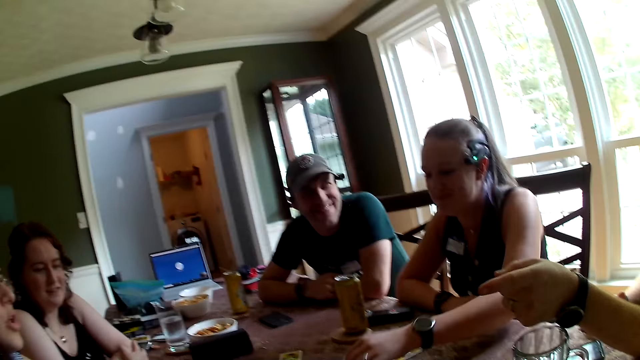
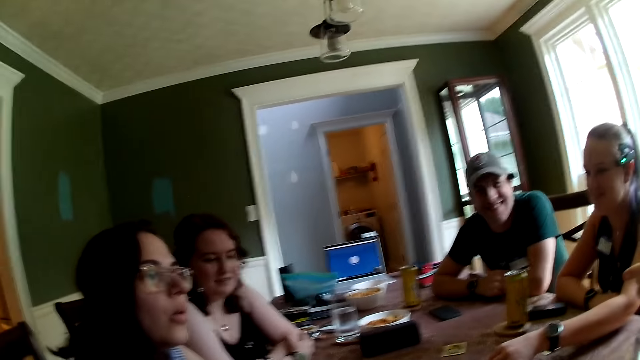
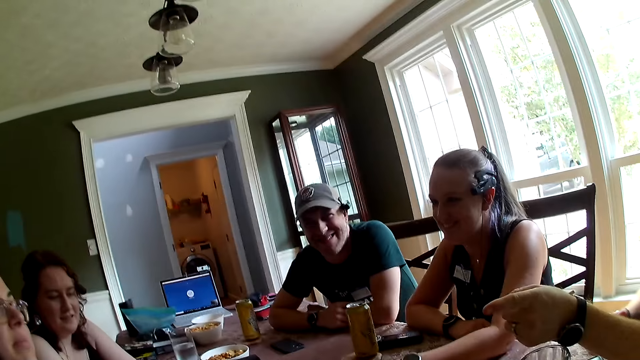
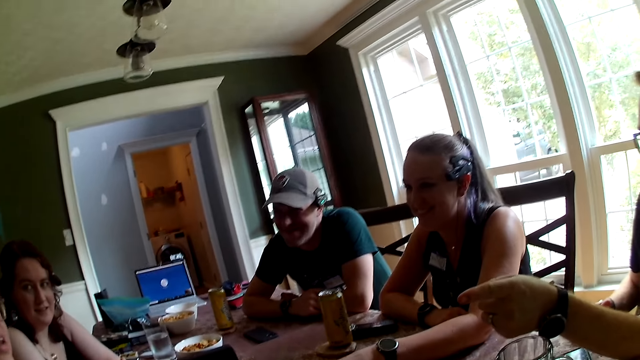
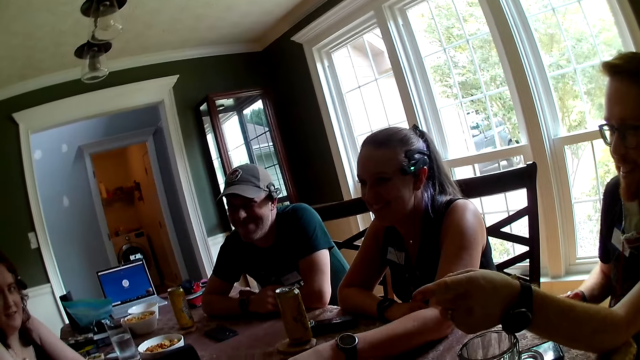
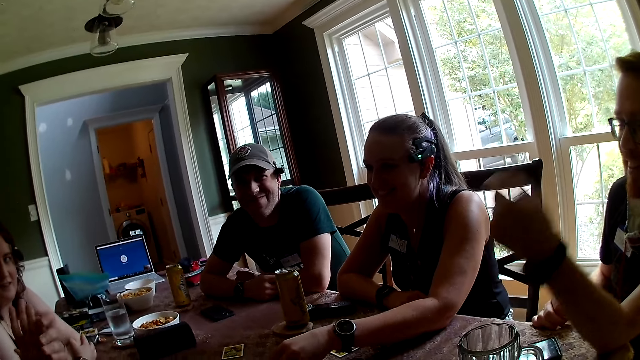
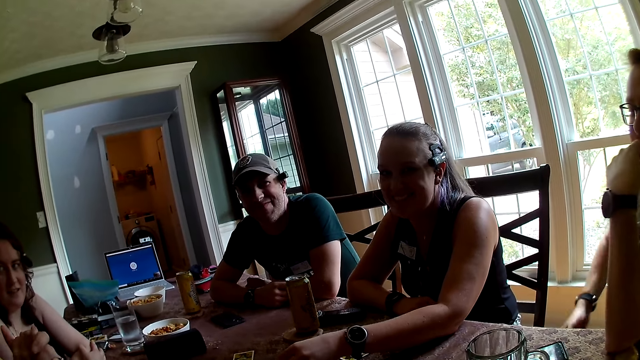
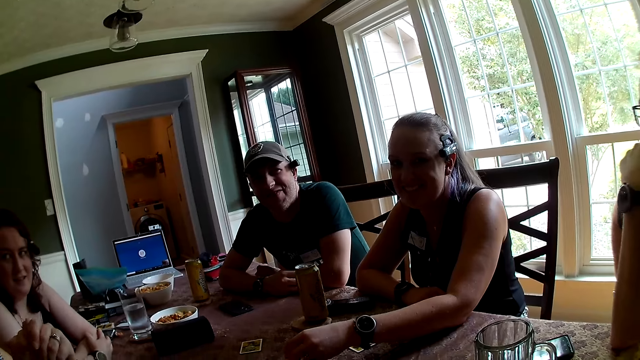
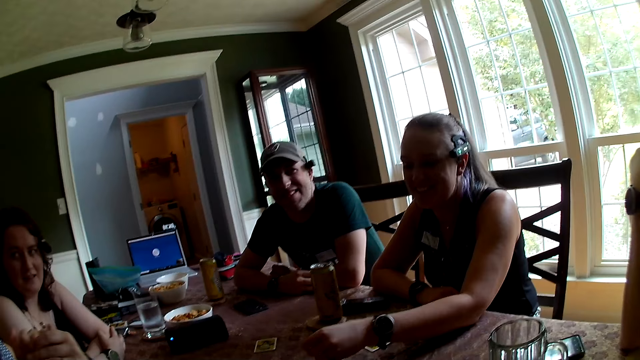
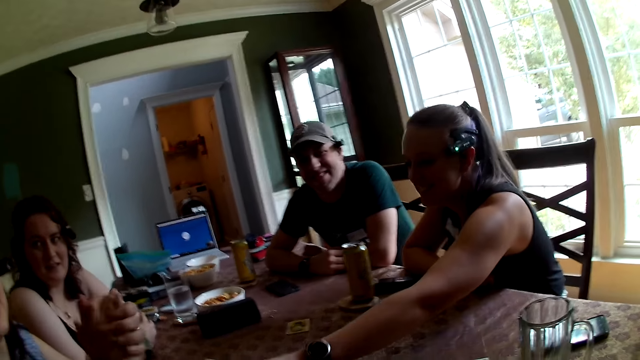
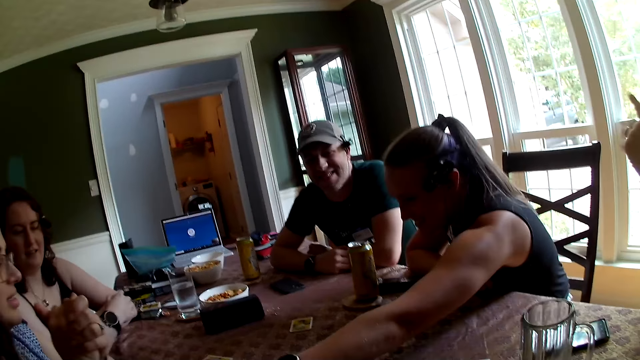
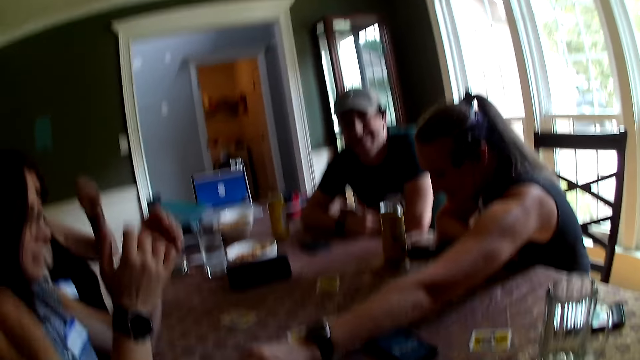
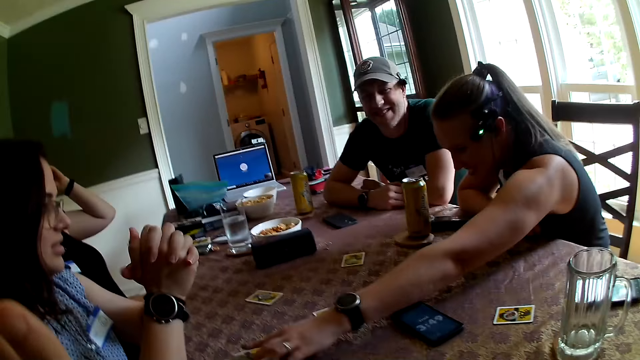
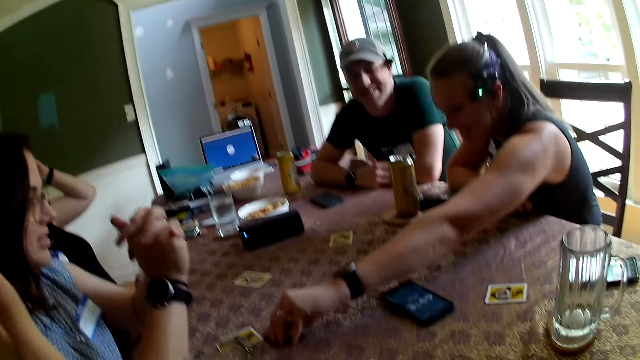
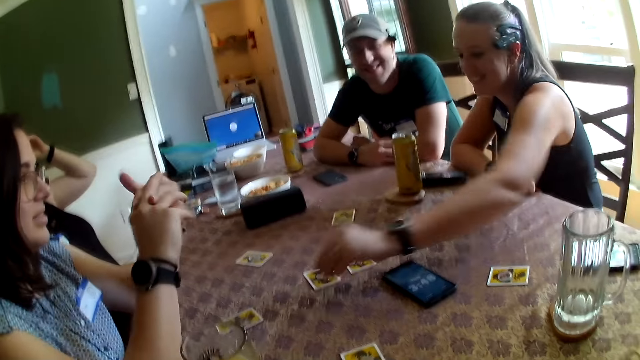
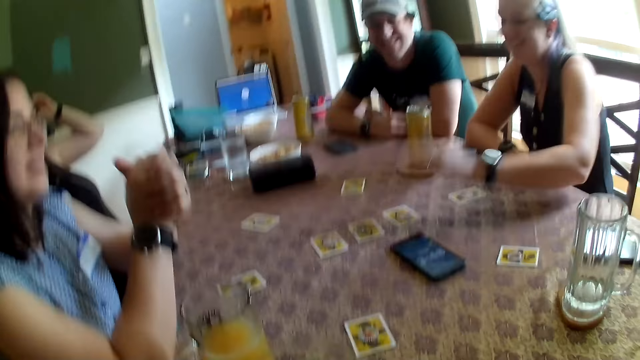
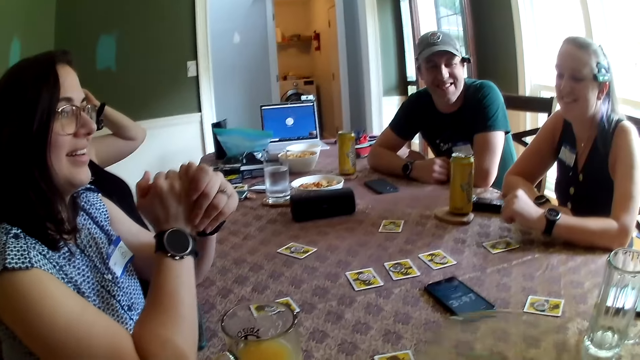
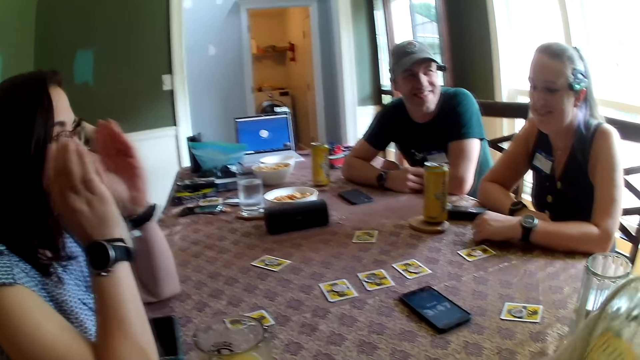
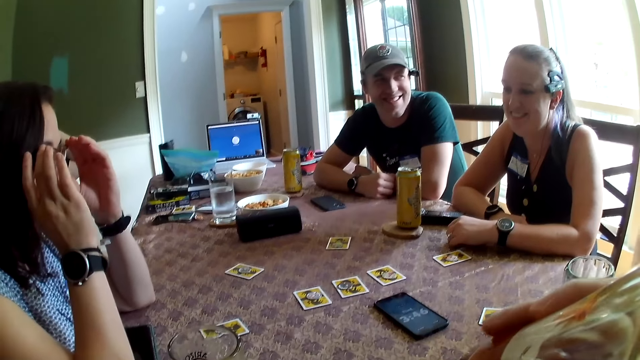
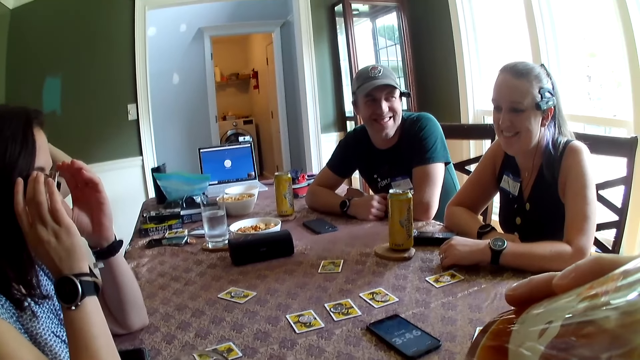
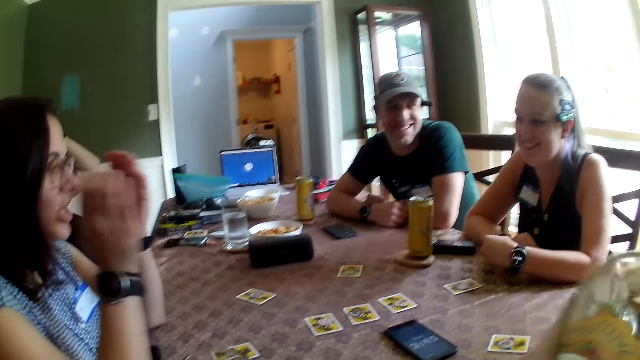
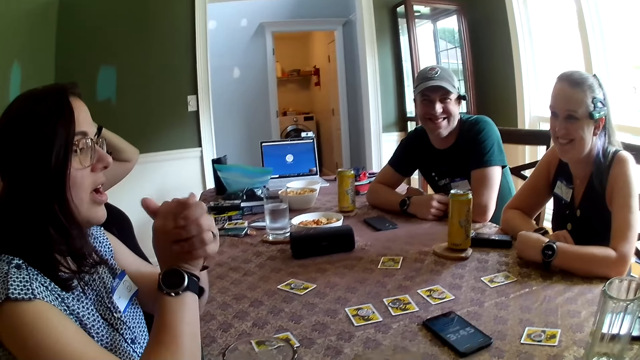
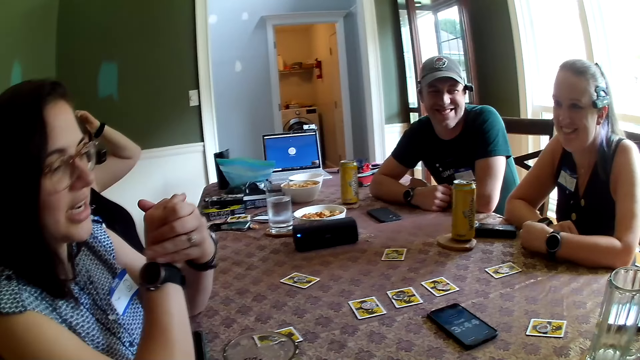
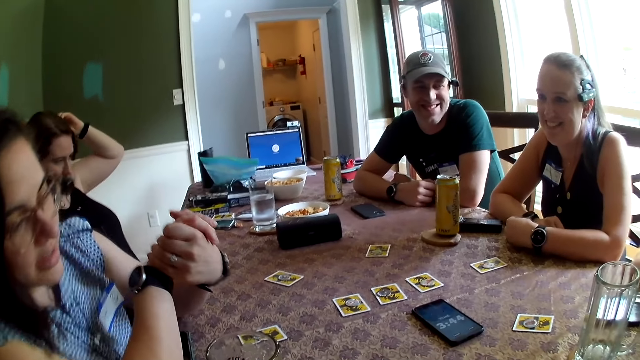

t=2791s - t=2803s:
A woman picks a coin from the dining table with her left hand. The camera wearer talks to the group of people. A man talks to another man. Another woman clamps her hands together. Another man rests his chin on his left hand. The first woman picks a coin from the dining table with her left hand. A third woman touches her hair with both hands. The first woman picks a coin from the dining table with her left hand and drops the coin on a card on the dining table with her left hand. The camera wearer picks a glass of juice from the dining table with his right hand. Another man pulls the cards on the table. The second woman adjusts her glasses with both hands. The camera wearer drinks from the glass of juice with his right hand. The second woman puts both hands together. The camera wearer drops the glass of juice on the dining table with his right hand.

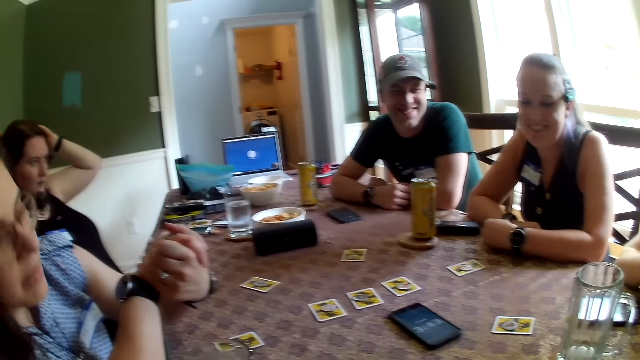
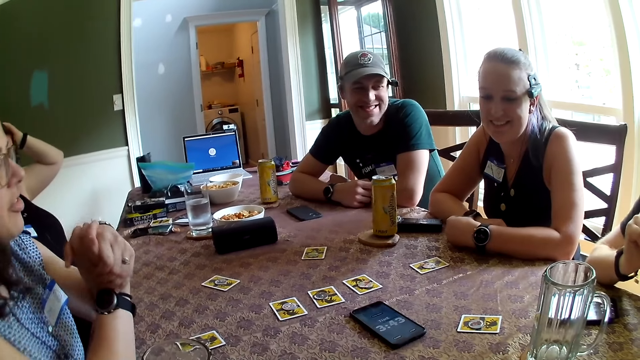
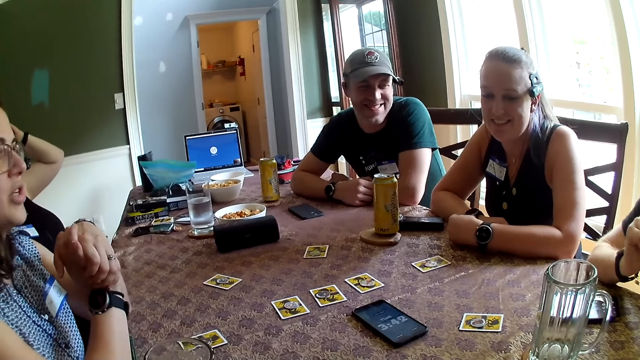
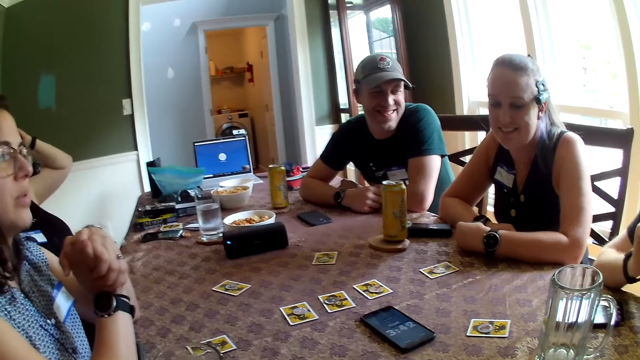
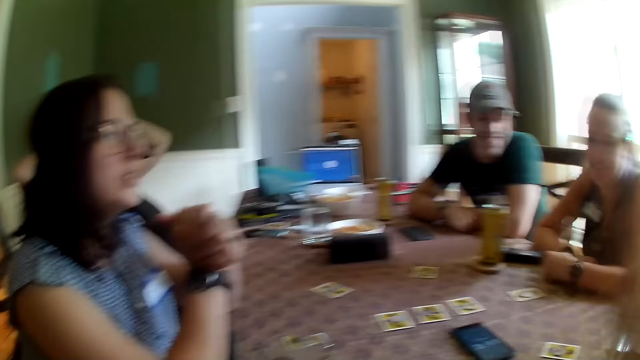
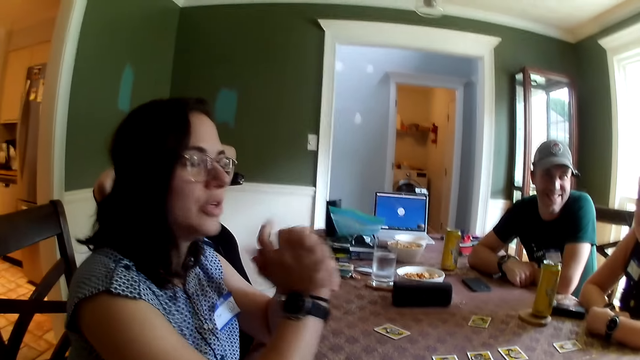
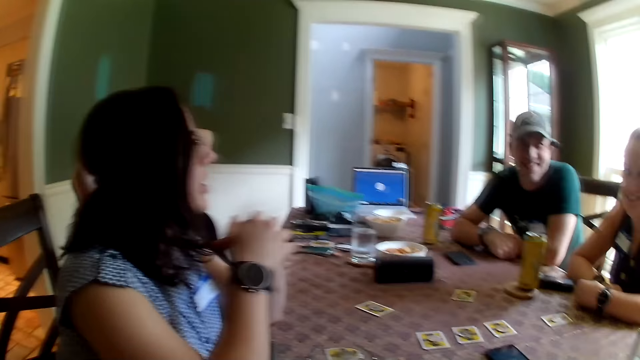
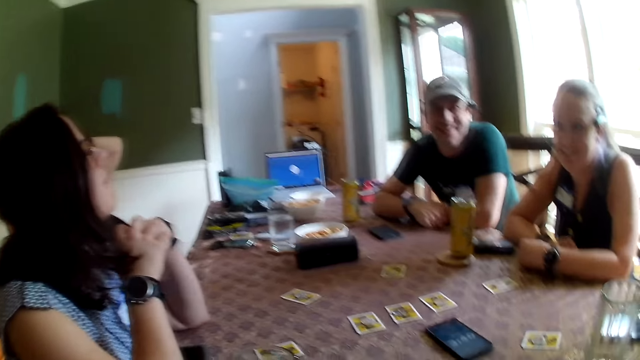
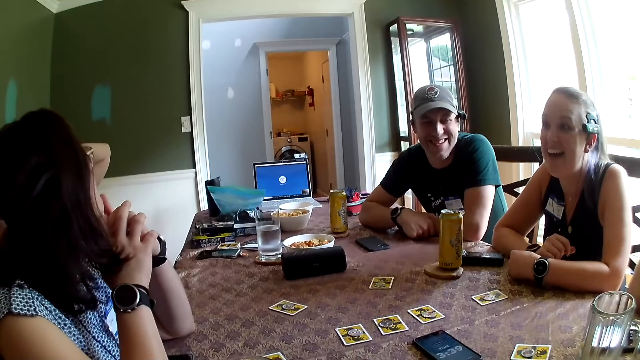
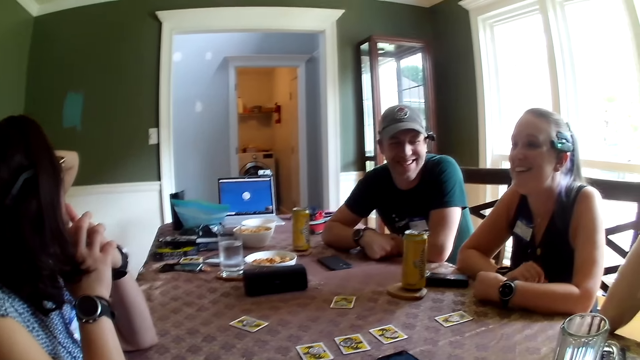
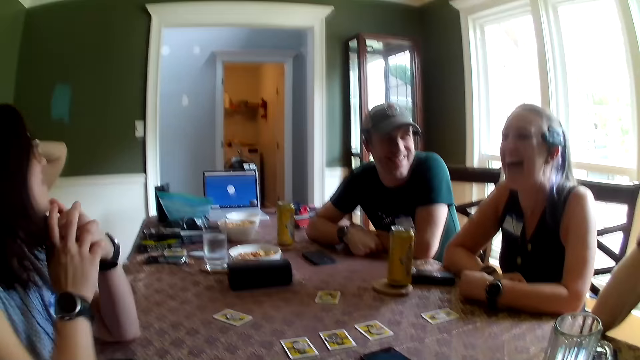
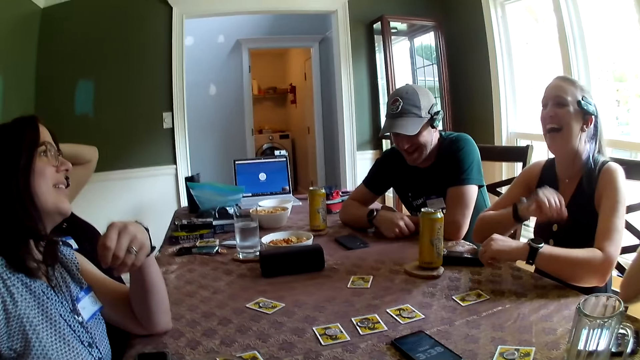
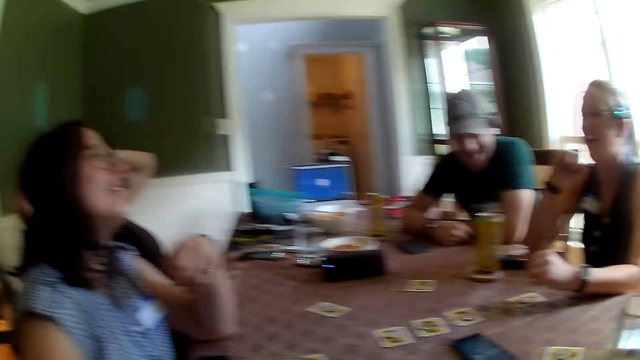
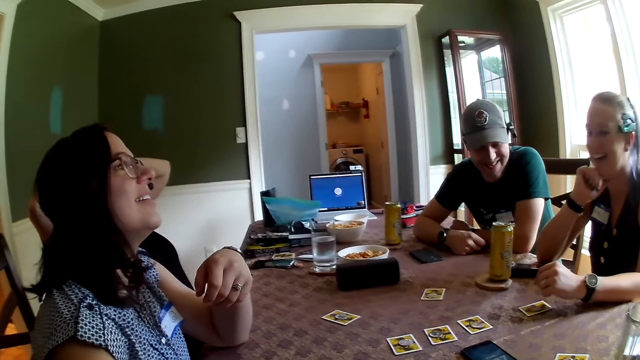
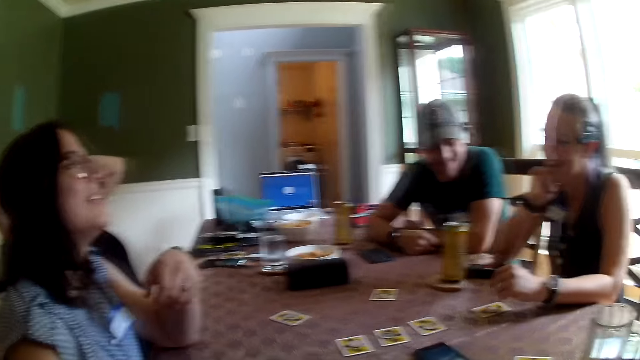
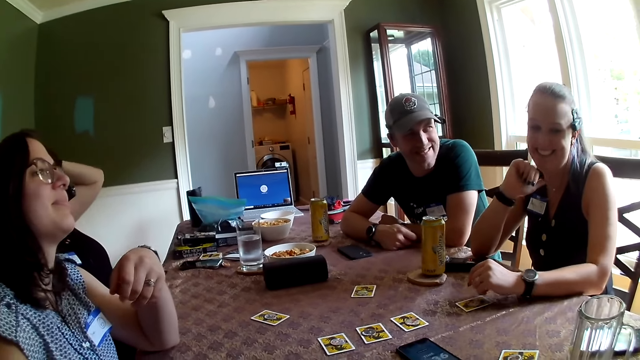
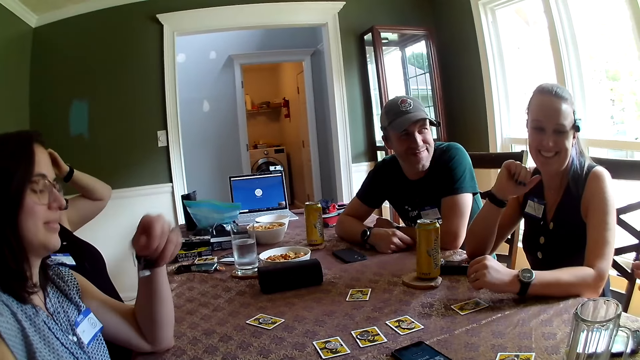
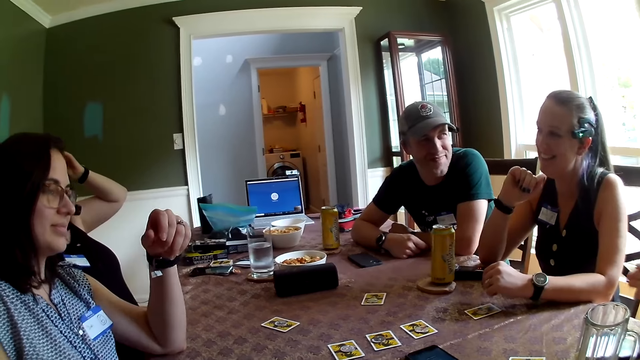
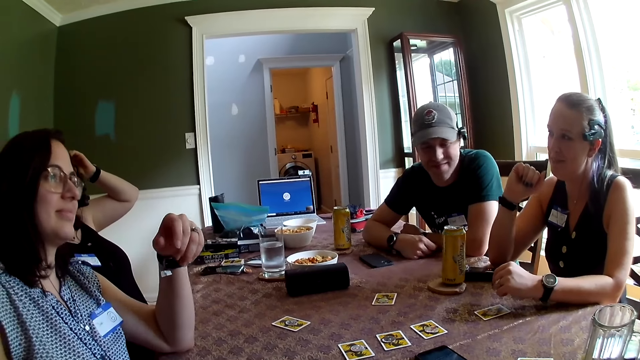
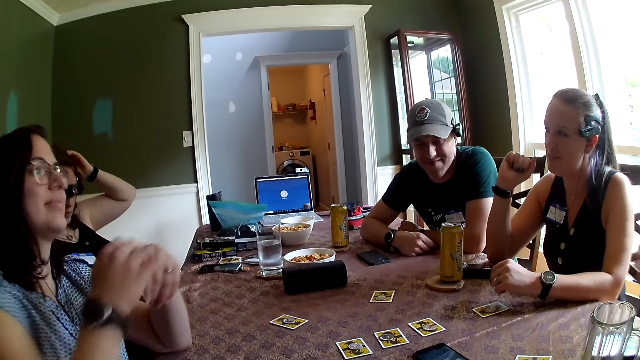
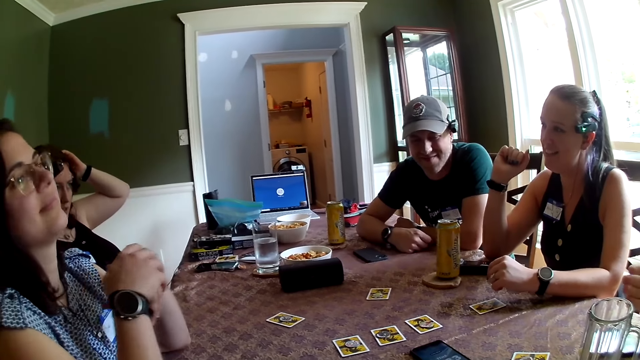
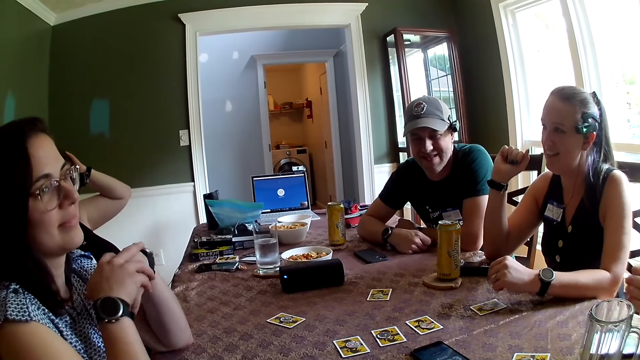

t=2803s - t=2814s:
A woman scratches her hair with both hands. Another woman converses with the group of people. A man talks to another man. The camera wearer raises his right hand. He drops his right hand. A third woman rests her chin on her right hand. Another man talks to the group of people. The second woman places her right hand on her left hand.
